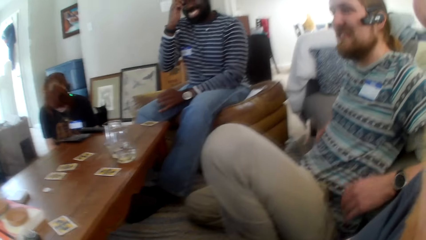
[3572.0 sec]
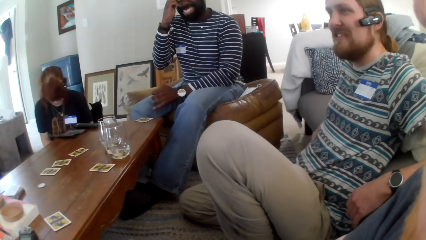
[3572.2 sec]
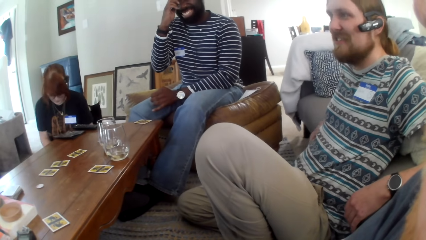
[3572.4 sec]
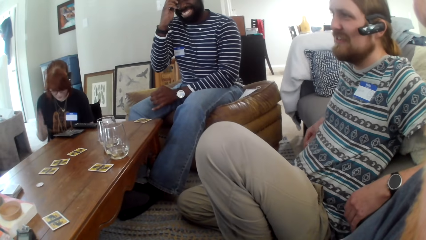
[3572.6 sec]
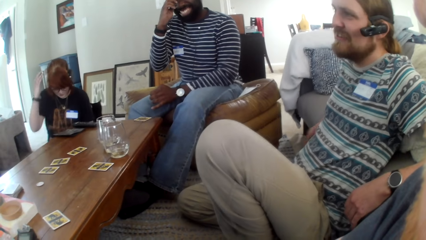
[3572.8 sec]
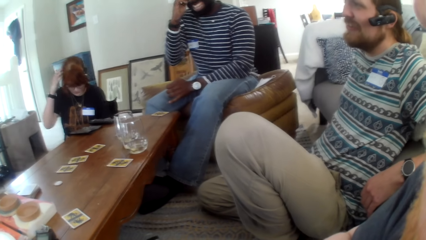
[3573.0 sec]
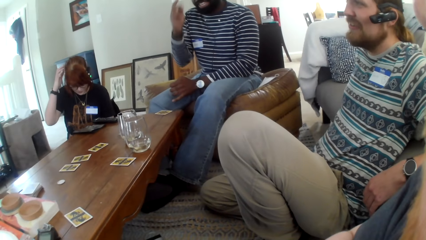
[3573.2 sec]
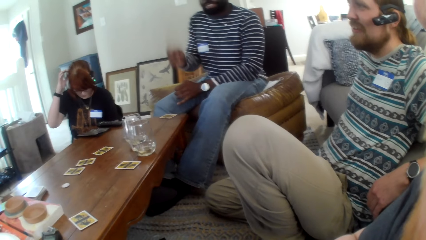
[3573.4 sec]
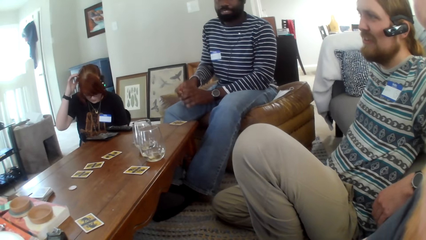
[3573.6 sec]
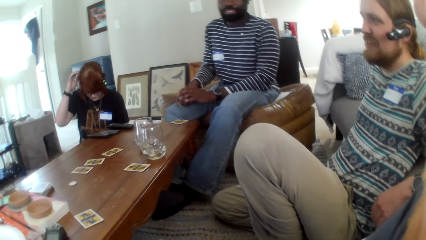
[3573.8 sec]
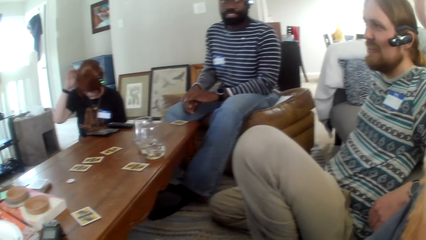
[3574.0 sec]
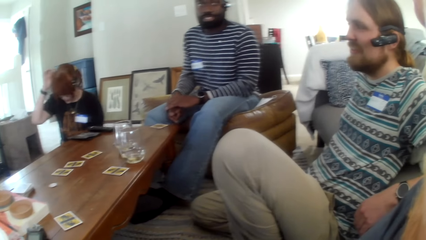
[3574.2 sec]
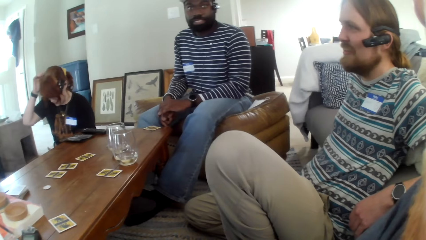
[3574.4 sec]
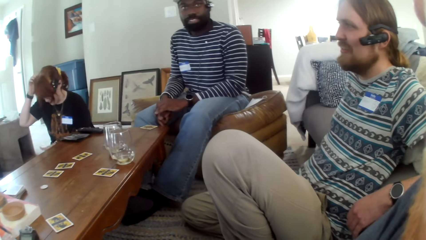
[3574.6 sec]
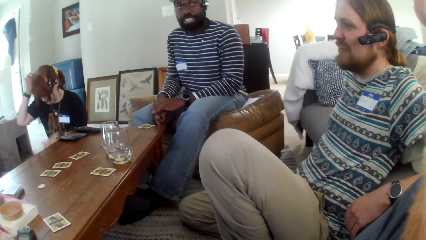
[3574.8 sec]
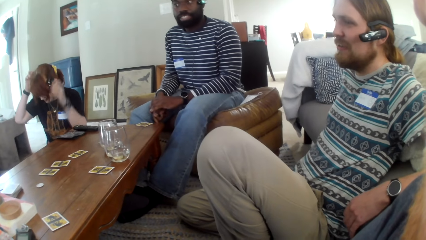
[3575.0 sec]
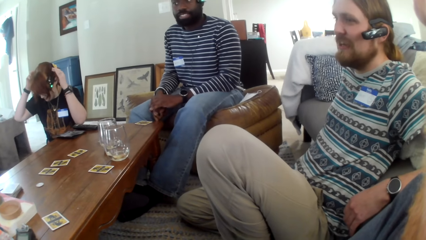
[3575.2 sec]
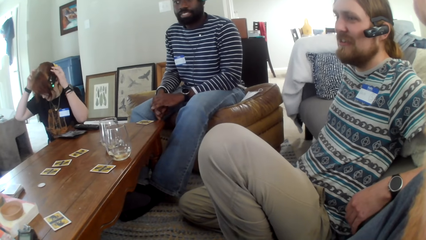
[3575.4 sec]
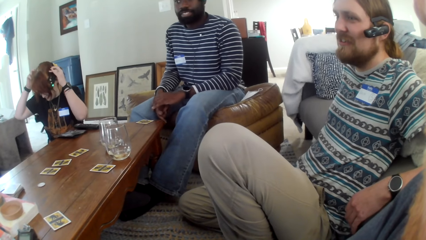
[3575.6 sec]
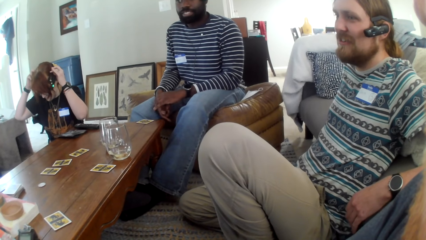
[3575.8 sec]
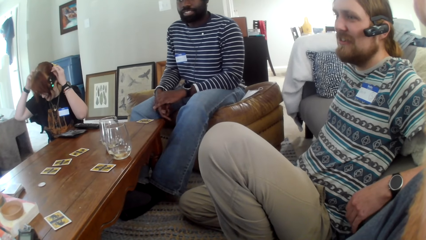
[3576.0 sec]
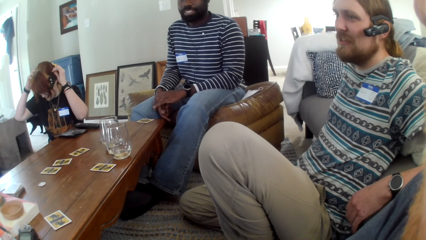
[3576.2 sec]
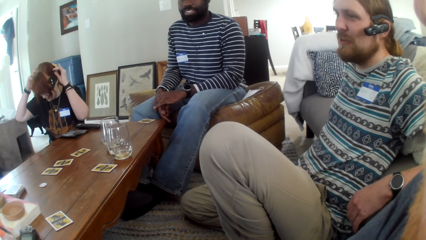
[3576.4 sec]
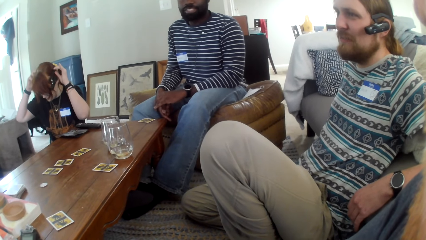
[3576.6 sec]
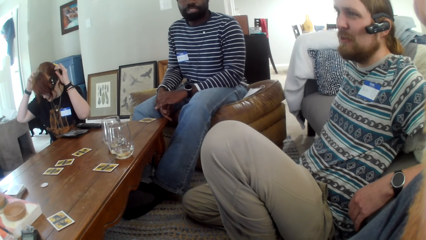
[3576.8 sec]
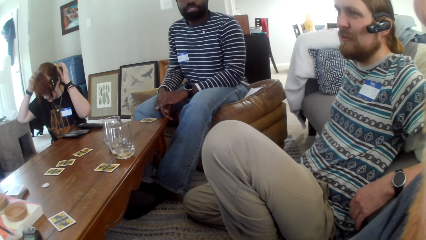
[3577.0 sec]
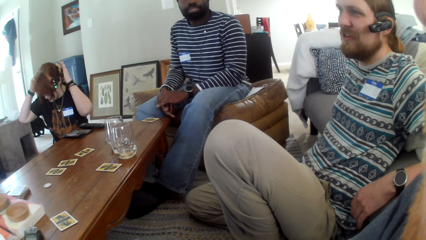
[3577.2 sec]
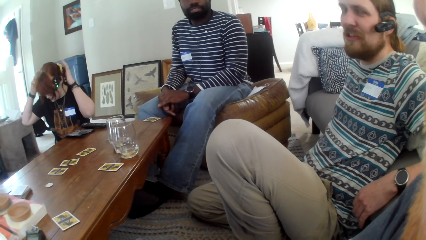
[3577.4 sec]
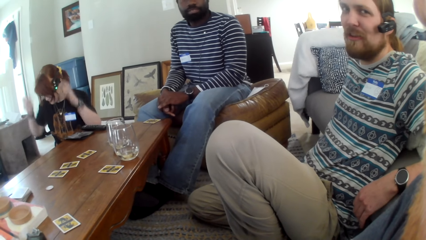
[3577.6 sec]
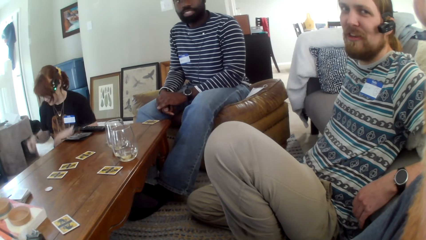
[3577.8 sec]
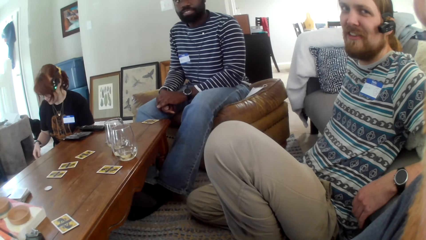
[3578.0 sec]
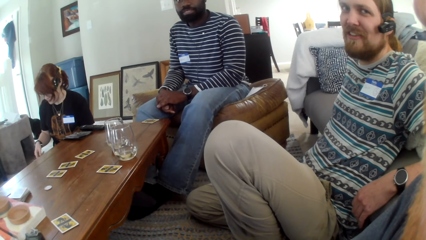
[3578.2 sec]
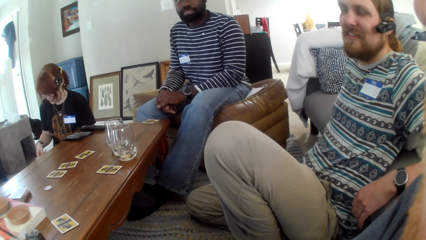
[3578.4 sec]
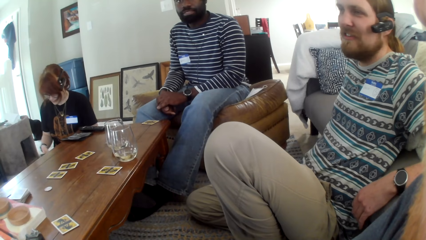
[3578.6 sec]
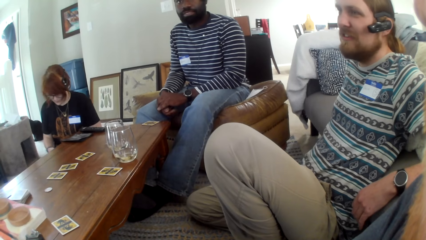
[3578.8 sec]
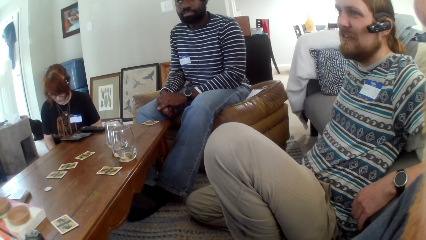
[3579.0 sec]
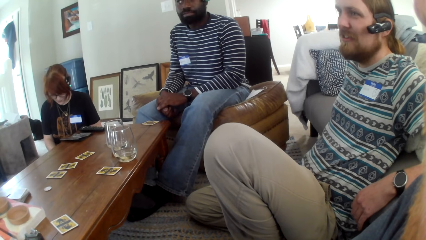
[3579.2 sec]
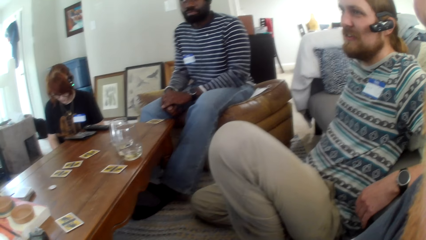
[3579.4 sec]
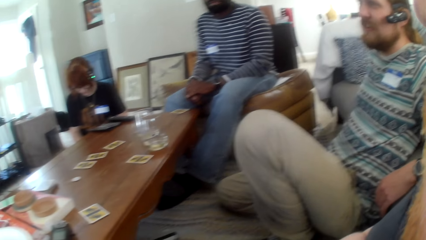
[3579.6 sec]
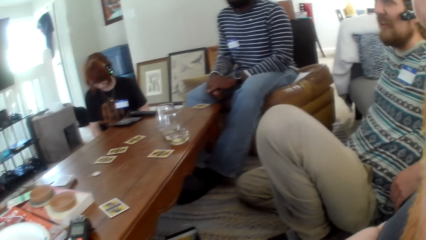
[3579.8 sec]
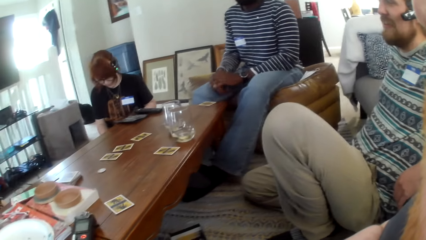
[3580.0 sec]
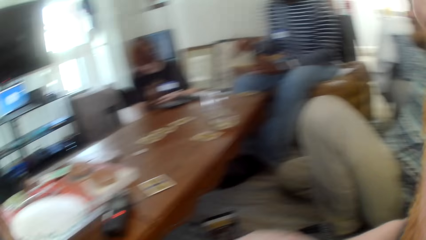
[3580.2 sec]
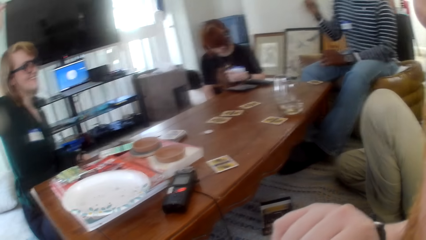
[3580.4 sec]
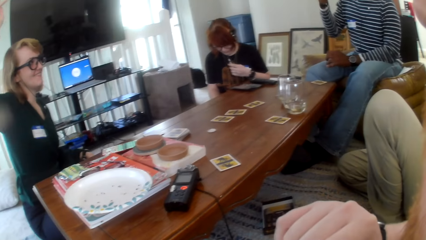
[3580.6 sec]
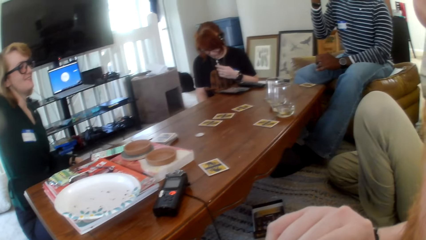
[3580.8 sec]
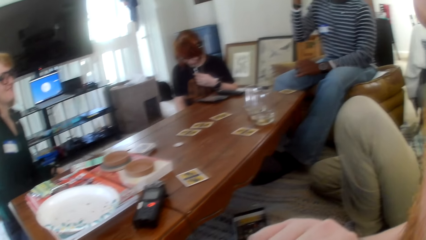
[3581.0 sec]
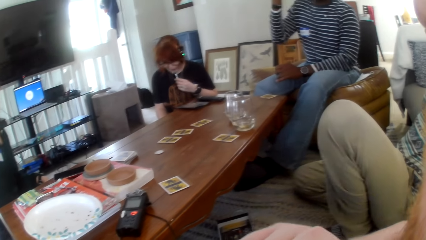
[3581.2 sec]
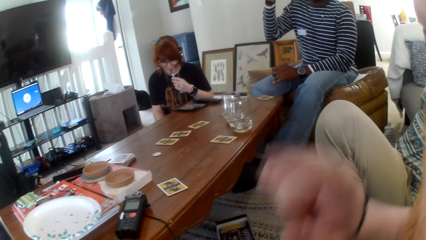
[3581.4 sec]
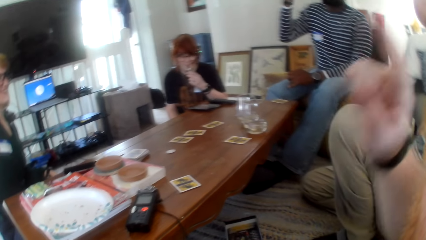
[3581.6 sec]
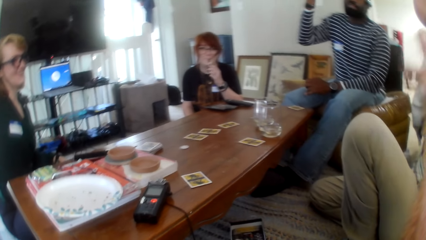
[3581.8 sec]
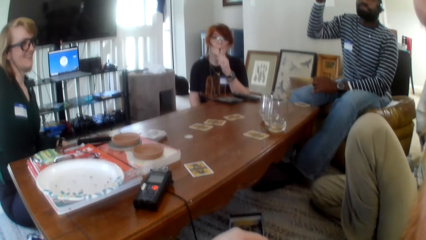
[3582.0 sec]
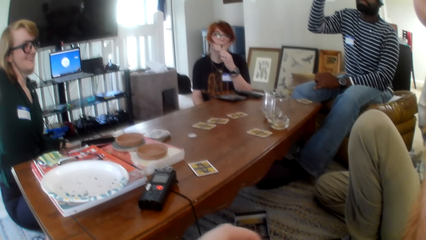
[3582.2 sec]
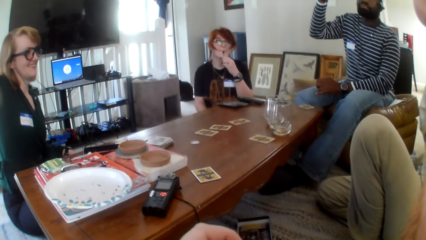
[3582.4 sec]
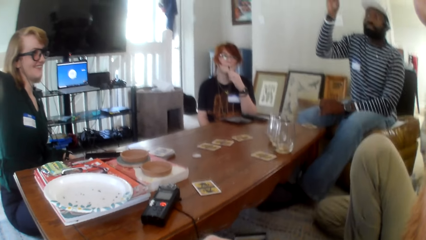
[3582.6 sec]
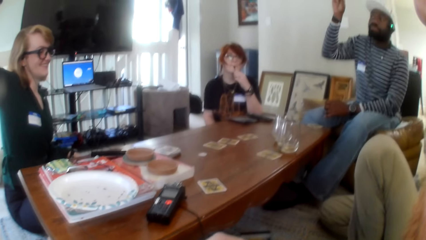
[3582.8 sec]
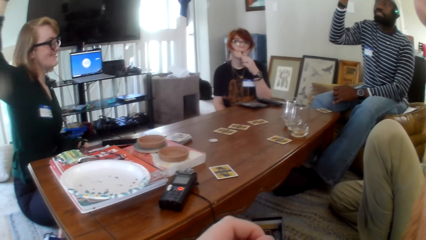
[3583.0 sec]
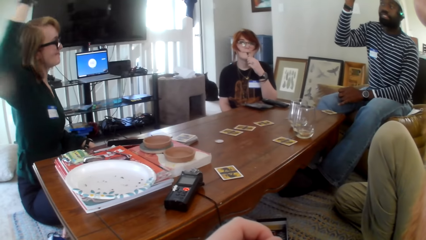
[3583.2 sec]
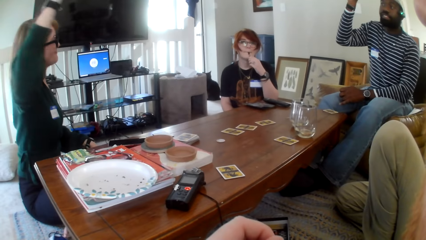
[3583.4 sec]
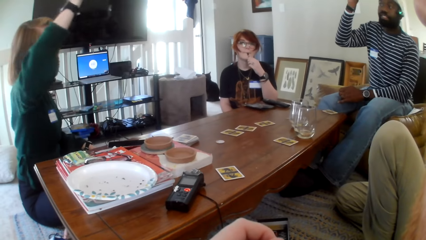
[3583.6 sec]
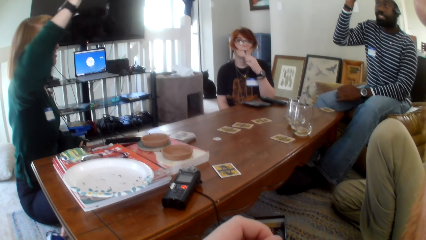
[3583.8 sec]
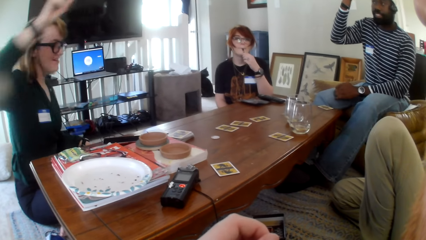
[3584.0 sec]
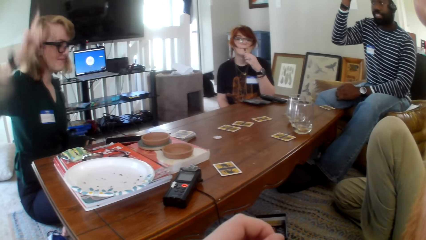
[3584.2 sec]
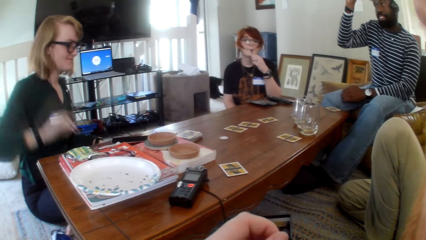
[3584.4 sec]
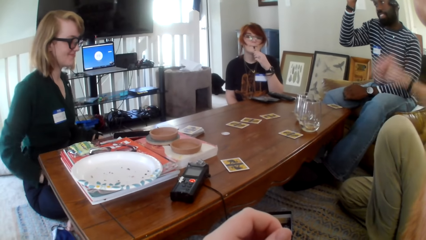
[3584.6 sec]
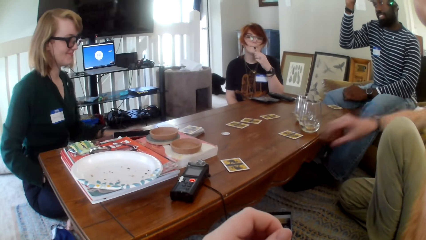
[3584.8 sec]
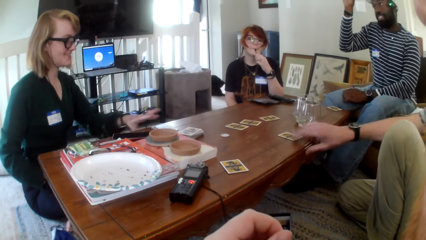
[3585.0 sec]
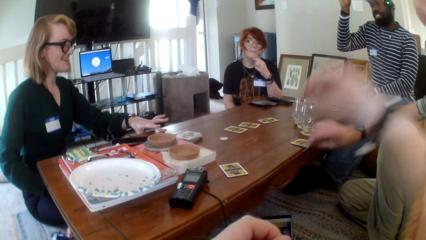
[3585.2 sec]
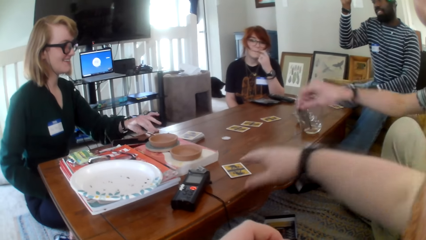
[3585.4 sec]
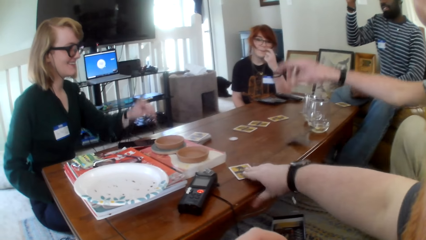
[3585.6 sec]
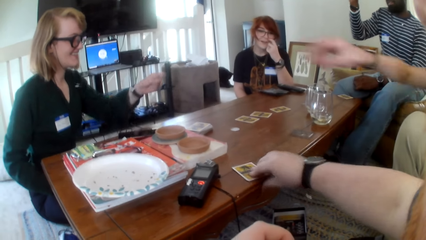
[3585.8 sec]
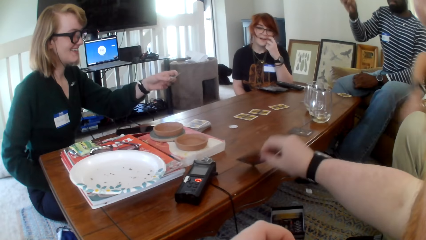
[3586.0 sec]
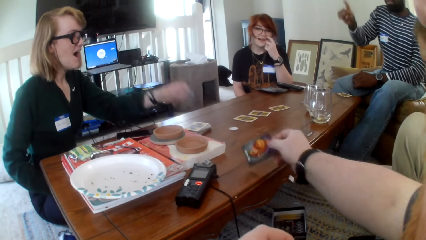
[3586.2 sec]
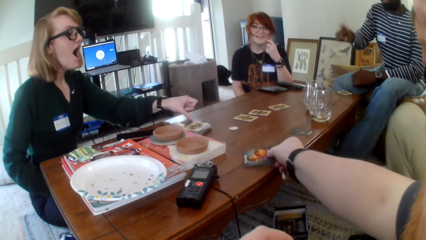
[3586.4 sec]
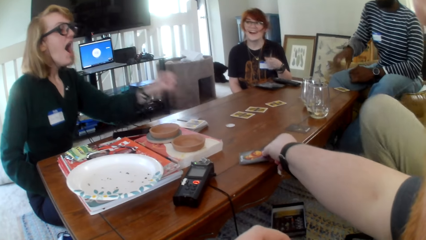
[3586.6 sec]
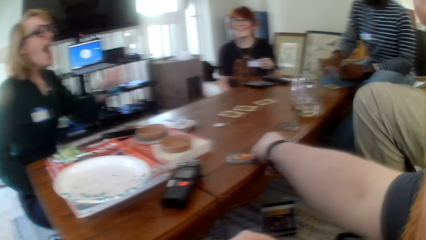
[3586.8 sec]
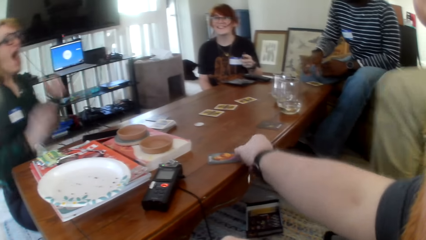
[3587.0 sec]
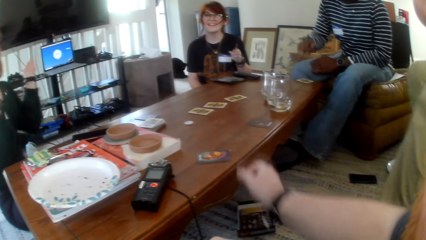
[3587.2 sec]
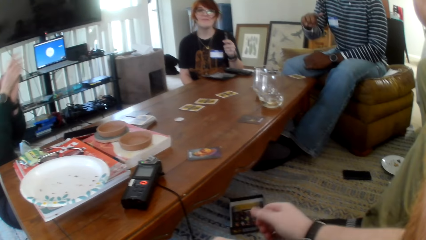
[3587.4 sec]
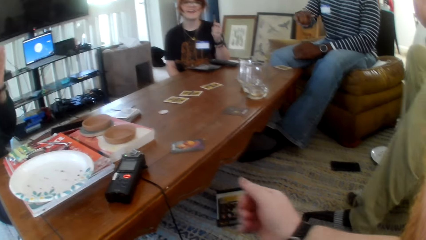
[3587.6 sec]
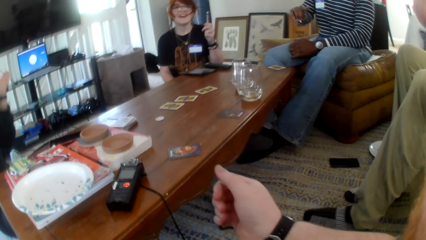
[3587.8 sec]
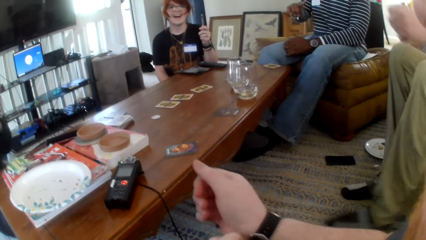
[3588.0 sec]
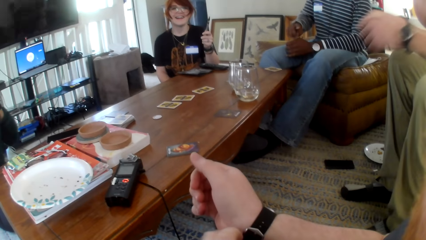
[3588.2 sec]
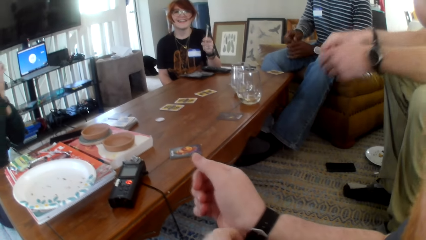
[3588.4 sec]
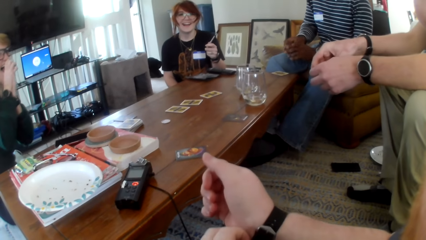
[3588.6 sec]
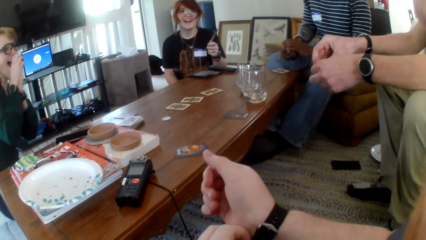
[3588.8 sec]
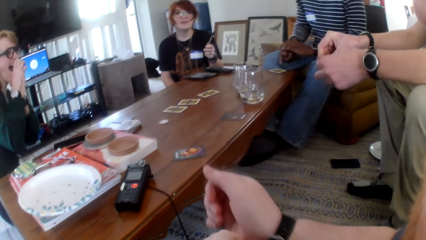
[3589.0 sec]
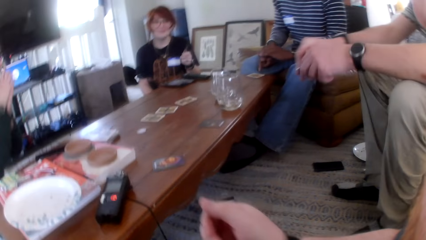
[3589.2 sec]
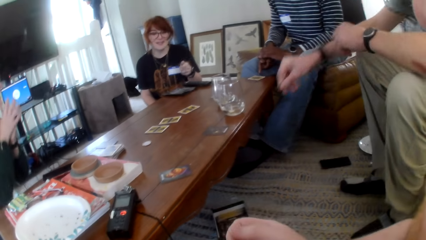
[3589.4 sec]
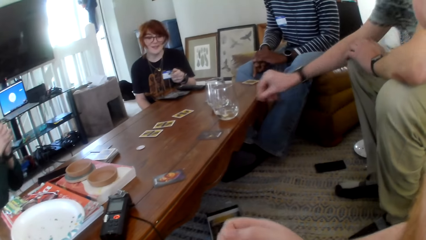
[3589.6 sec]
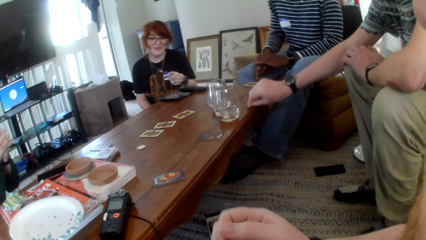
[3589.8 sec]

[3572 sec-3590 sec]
The camera wearer raises a hand. A person raises a hand. Another person rubs their face. The first person claps hands.
